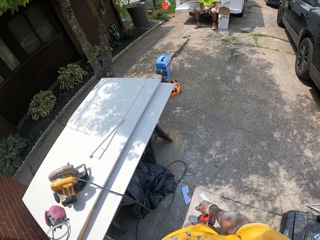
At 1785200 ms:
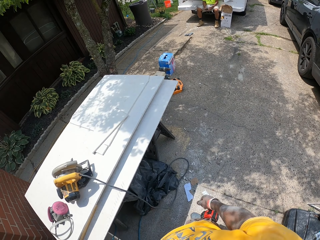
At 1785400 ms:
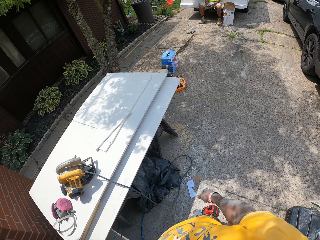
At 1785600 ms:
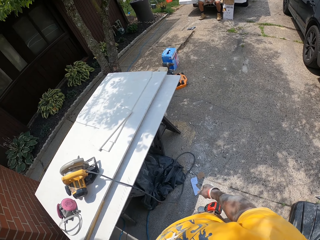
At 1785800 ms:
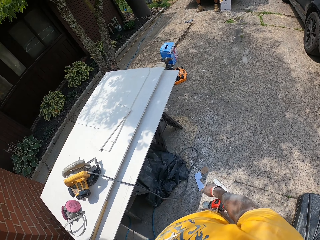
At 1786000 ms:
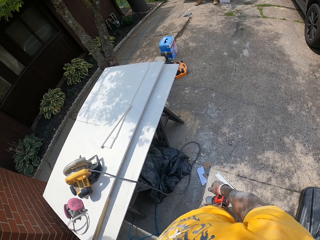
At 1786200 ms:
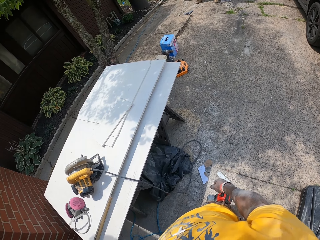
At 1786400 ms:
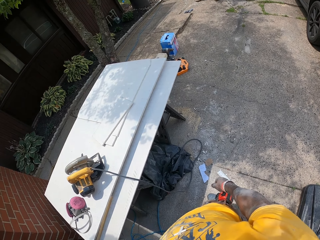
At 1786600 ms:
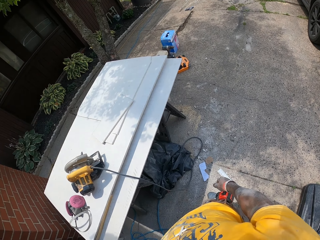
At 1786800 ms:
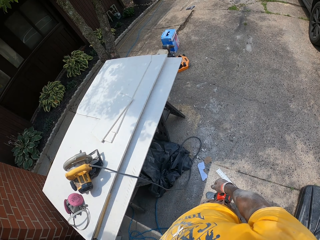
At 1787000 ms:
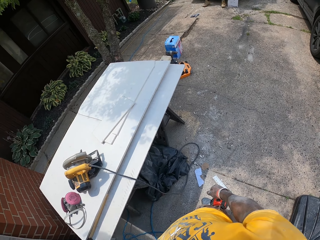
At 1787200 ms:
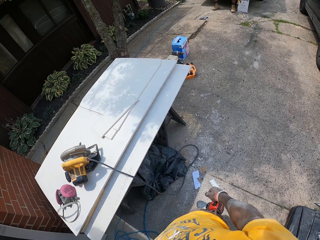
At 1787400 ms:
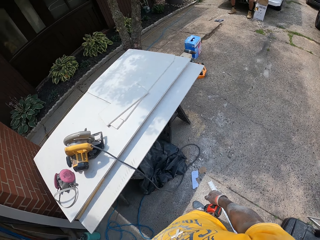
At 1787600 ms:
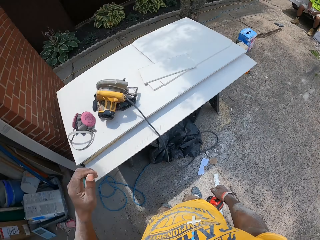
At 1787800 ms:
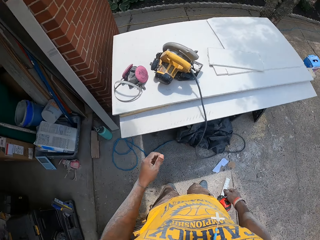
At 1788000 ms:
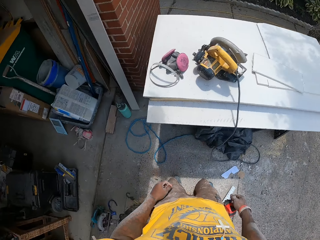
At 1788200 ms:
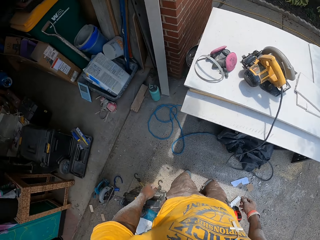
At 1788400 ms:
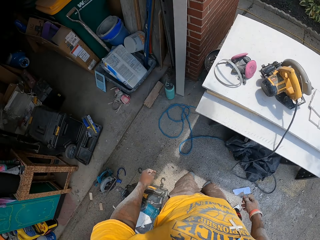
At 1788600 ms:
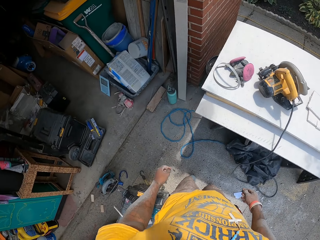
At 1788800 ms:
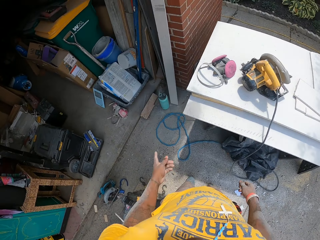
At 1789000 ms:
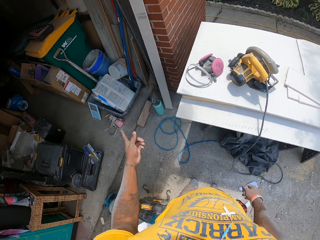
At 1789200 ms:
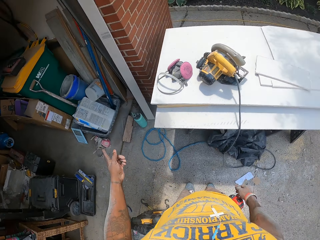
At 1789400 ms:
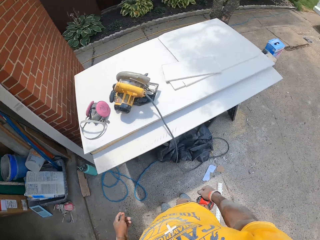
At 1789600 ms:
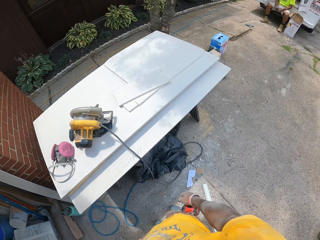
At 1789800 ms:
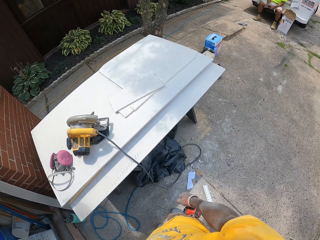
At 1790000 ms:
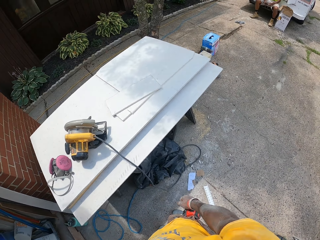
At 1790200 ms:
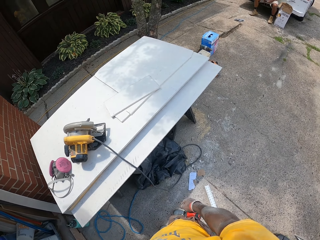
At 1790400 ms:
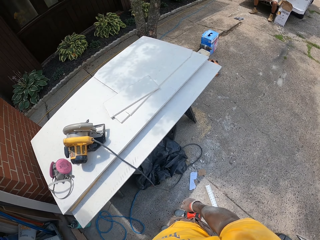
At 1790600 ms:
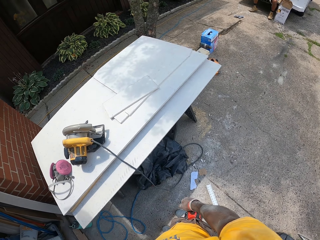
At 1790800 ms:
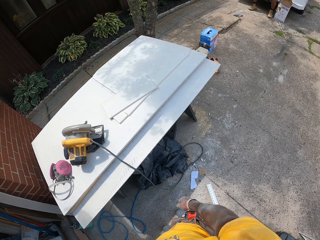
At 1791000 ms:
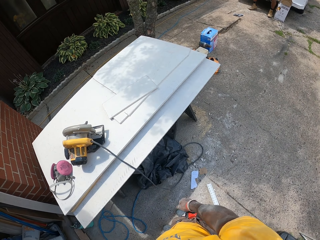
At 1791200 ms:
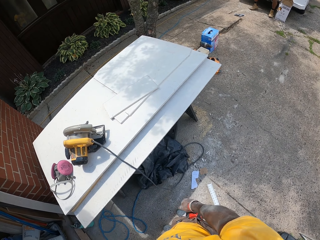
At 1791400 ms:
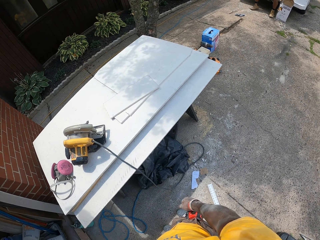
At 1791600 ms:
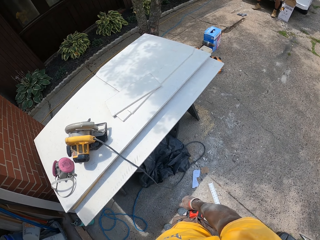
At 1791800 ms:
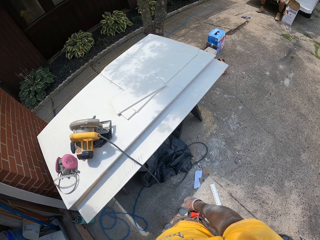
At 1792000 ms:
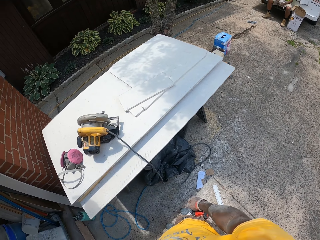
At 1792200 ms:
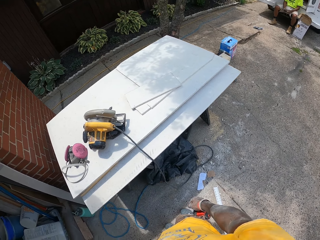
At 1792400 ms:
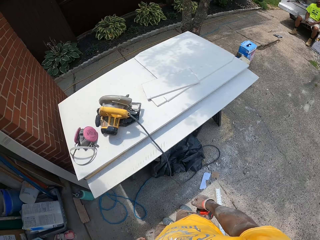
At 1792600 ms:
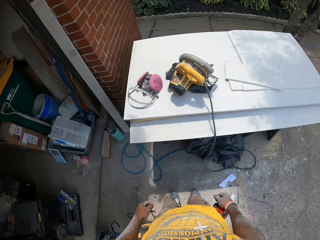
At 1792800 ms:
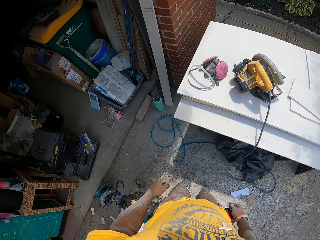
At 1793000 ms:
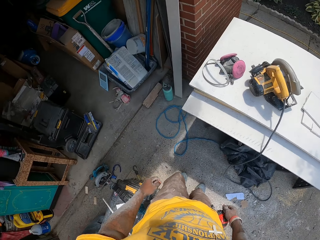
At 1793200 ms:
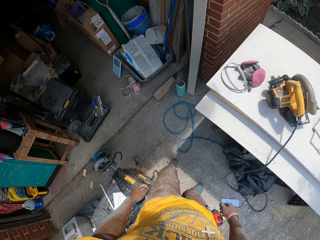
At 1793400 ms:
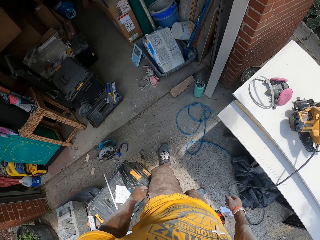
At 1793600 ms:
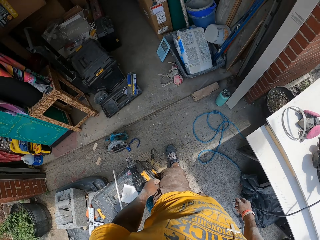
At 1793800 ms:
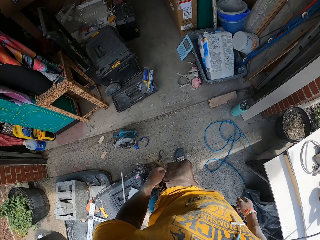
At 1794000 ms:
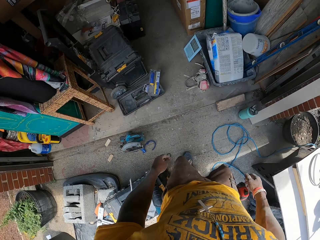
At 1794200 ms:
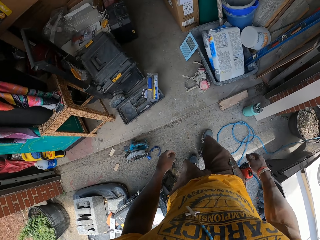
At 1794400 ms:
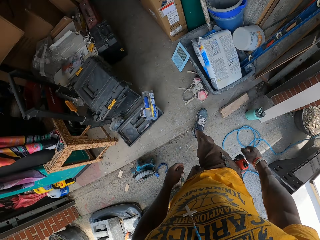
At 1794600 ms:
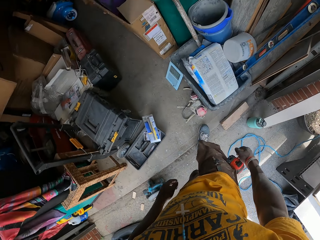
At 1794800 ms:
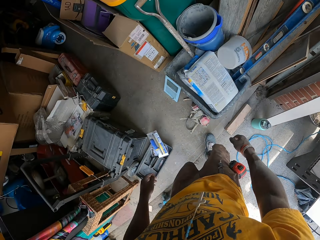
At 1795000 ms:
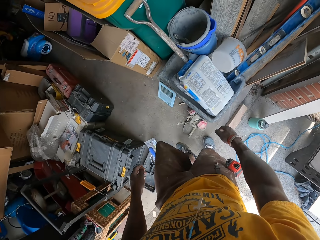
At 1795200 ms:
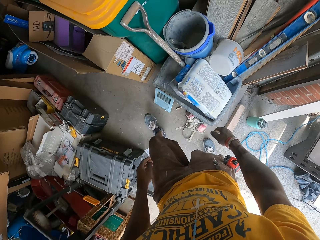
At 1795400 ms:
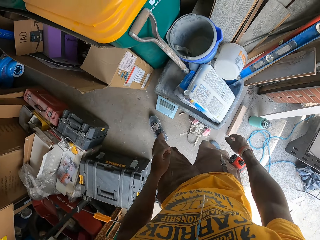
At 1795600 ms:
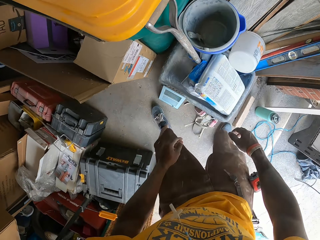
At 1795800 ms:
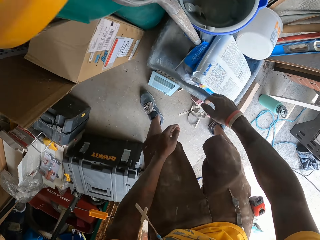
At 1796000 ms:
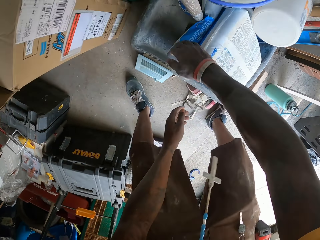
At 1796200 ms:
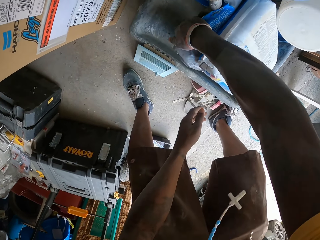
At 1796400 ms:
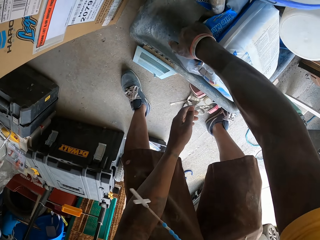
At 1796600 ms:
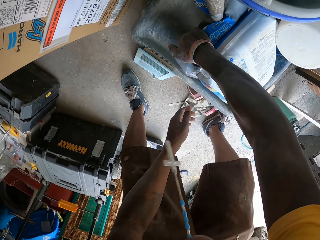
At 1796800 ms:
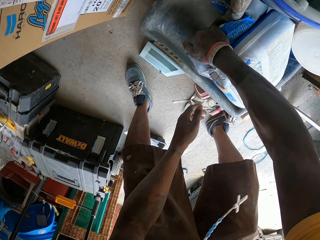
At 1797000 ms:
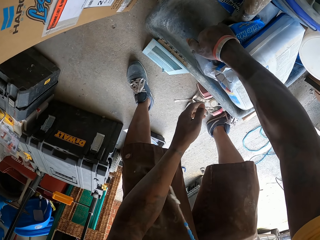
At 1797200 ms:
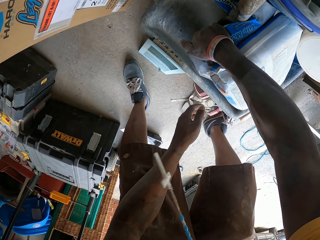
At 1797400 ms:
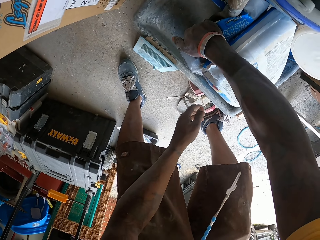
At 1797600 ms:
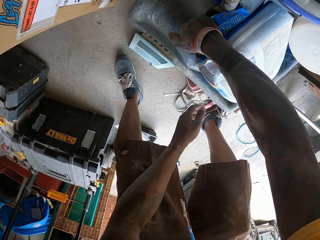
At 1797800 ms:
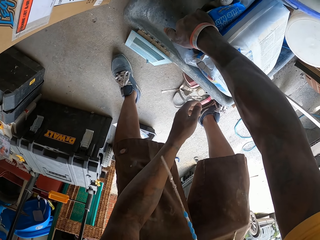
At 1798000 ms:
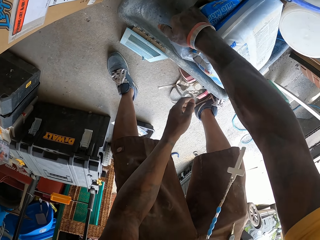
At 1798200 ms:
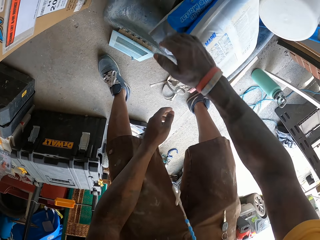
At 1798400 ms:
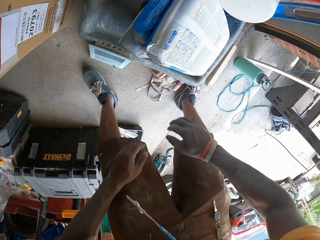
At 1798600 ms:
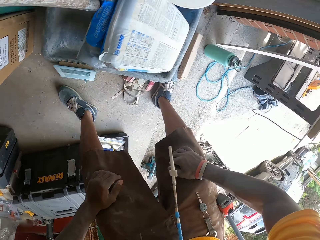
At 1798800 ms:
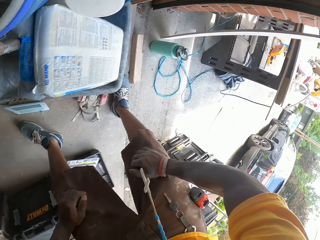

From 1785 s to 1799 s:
The camera wearer walks towards the workshop. He touches a sealed sack of mortar in a mortar box on the floor of the storage room with his right hand.

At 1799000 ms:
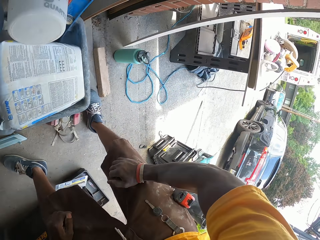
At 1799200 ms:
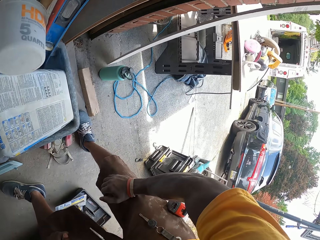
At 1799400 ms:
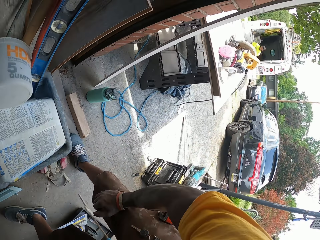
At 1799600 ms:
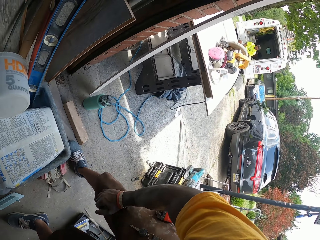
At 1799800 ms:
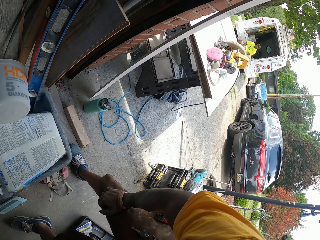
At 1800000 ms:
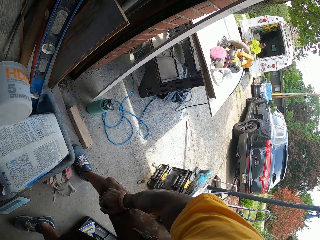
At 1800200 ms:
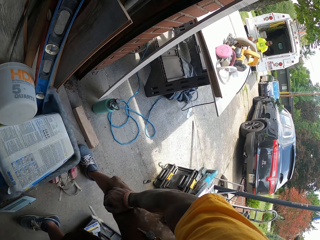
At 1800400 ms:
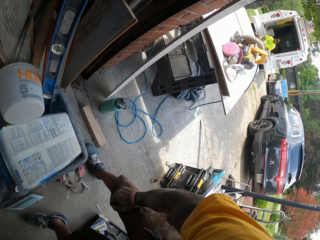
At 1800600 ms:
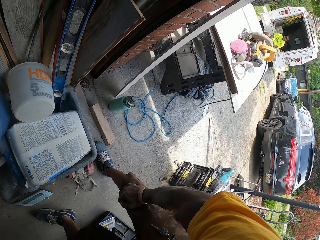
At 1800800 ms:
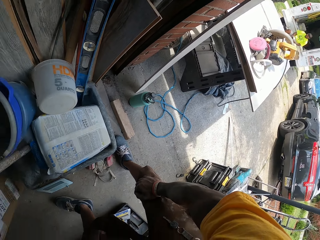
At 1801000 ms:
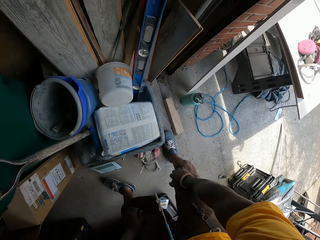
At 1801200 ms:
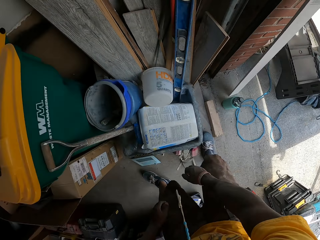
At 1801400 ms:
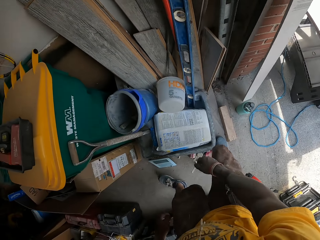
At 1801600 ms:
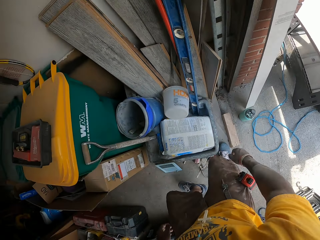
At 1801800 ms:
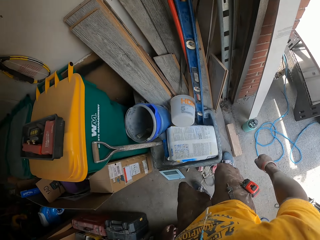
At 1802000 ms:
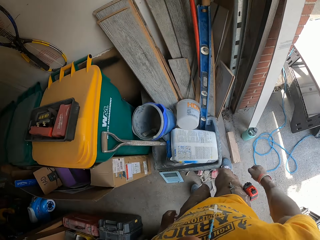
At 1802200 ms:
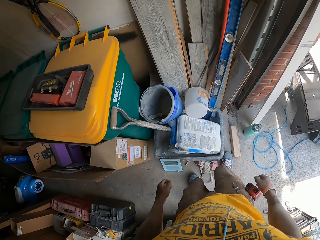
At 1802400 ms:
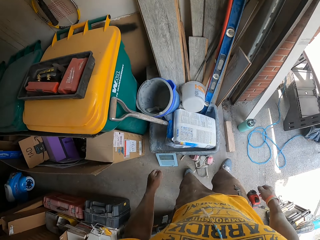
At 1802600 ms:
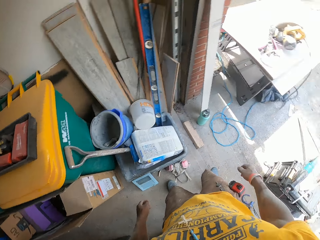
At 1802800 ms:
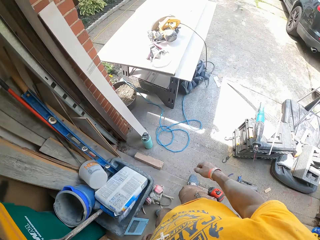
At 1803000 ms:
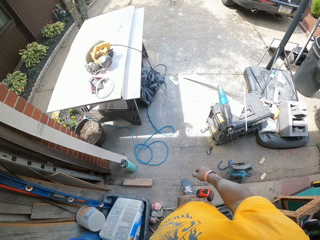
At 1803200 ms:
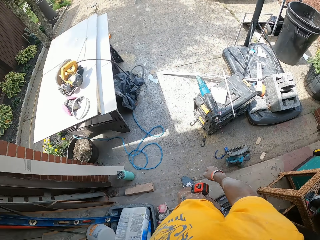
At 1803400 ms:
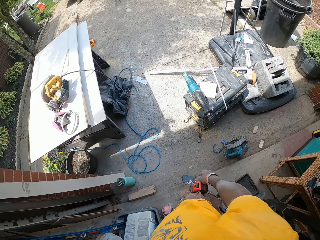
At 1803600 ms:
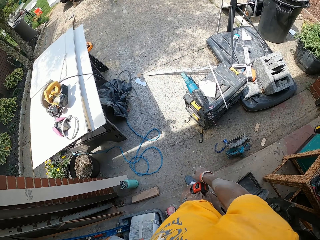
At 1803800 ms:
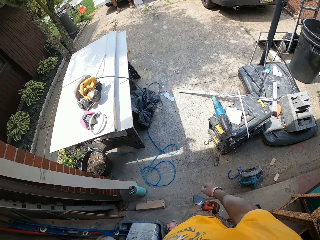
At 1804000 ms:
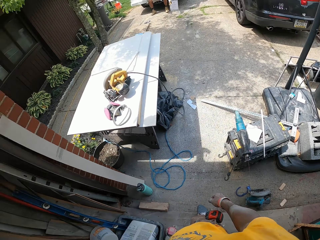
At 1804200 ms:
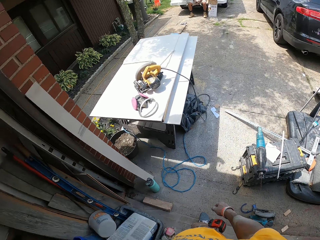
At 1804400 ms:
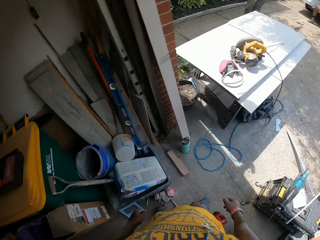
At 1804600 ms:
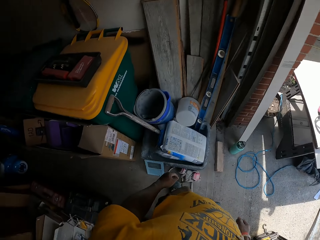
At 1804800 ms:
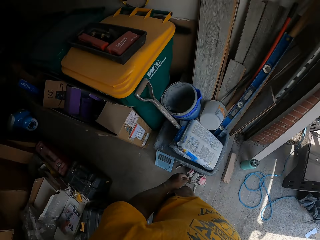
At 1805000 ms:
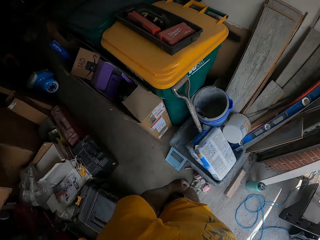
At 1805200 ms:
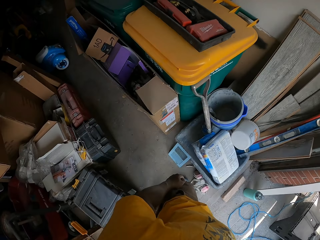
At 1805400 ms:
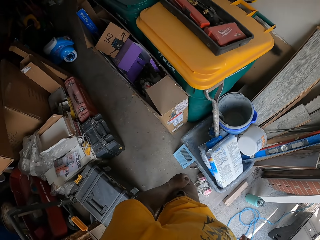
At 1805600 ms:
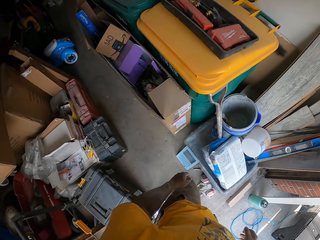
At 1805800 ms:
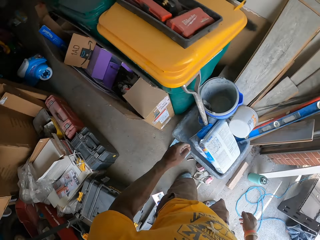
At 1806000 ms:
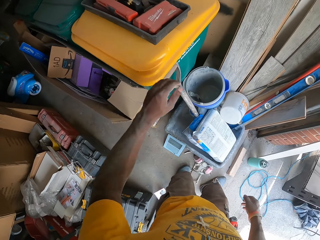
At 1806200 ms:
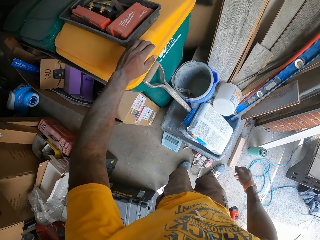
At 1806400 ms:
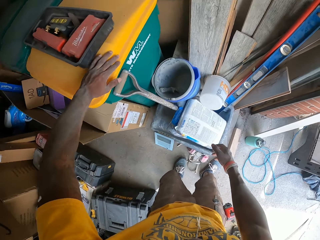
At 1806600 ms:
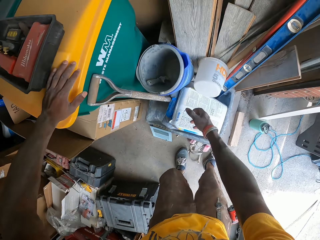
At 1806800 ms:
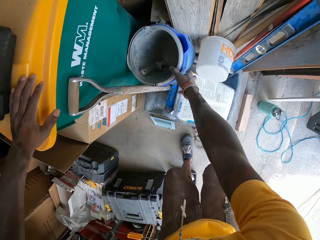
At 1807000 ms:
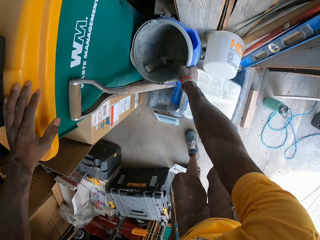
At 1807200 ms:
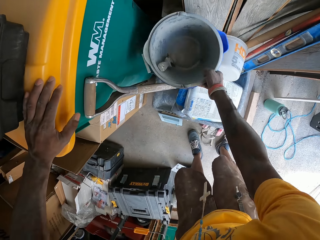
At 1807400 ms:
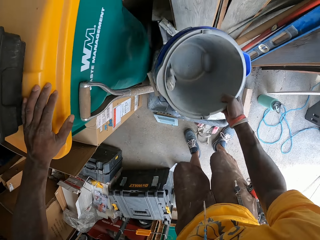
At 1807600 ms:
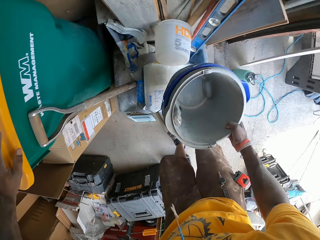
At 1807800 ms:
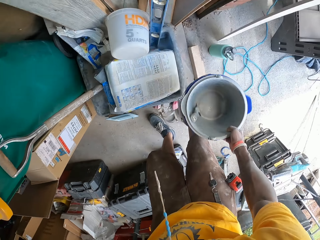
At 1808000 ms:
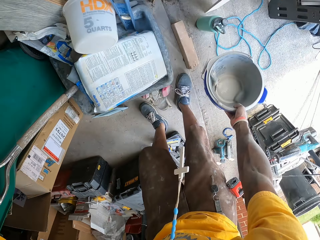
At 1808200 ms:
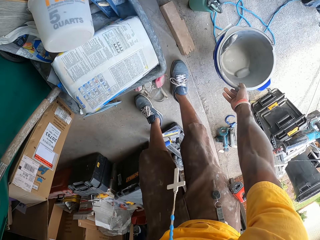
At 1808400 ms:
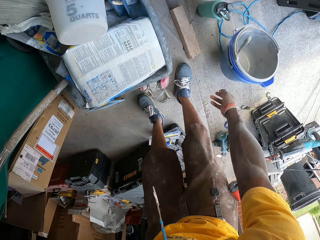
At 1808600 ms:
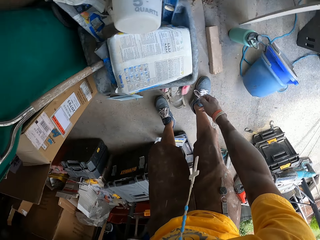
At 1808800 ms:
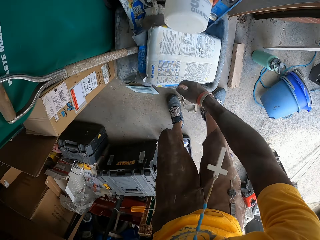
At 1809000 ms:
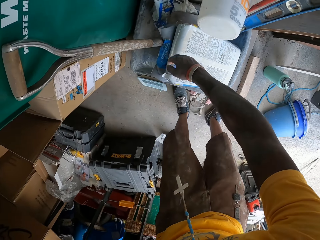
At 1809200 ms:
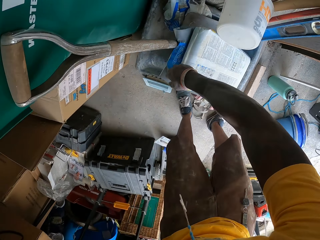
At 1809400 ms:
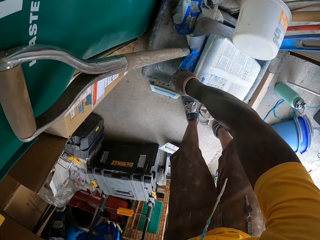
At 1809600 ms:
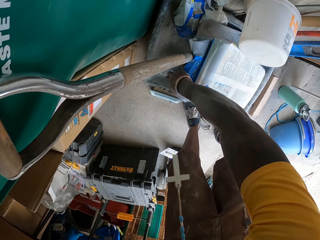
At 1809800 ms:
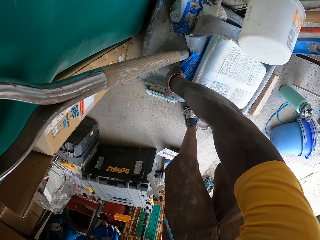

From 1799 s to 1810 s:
The camera wearer looks around the workshop. He places his left hand on a waste container. He moves a bucket from the mortar box to the floor with his right hand.
